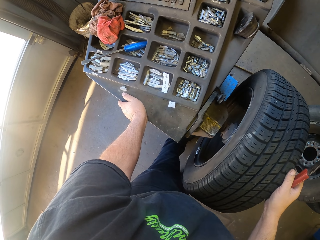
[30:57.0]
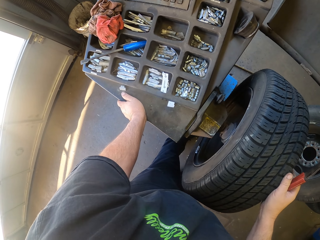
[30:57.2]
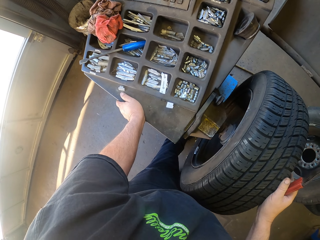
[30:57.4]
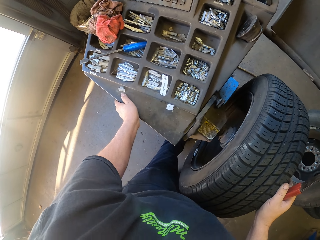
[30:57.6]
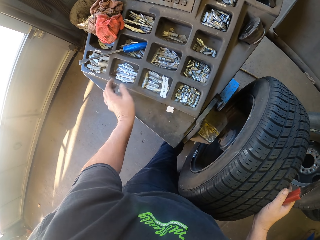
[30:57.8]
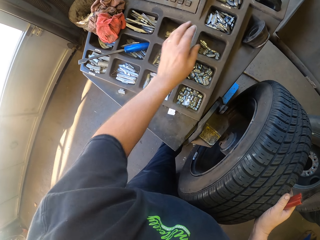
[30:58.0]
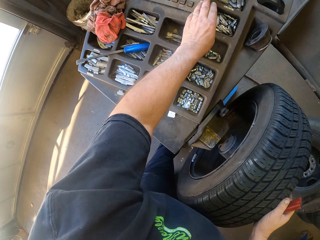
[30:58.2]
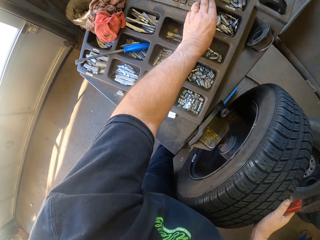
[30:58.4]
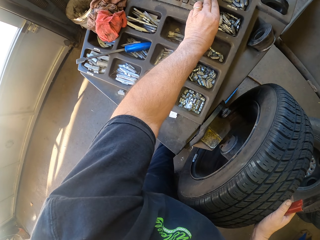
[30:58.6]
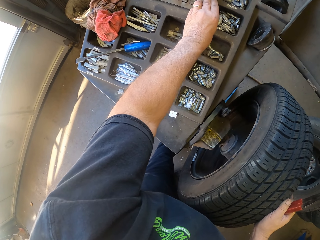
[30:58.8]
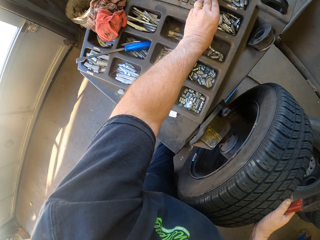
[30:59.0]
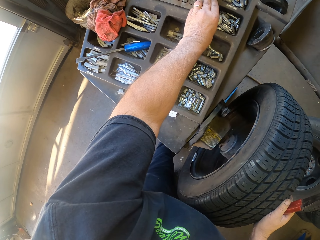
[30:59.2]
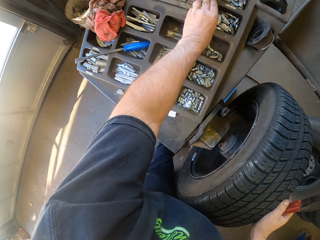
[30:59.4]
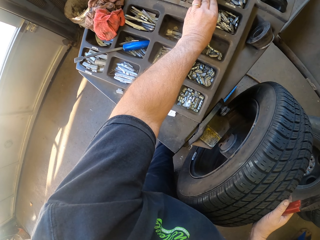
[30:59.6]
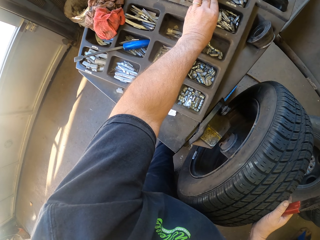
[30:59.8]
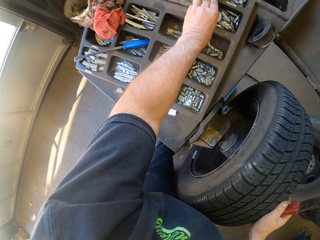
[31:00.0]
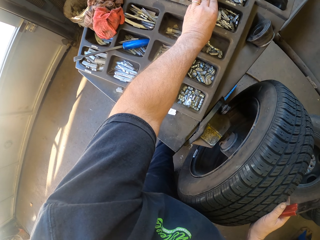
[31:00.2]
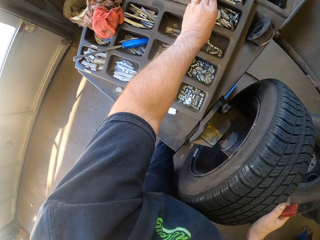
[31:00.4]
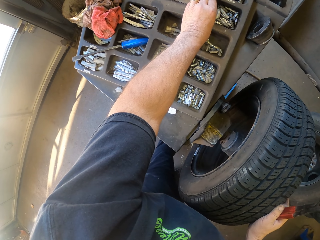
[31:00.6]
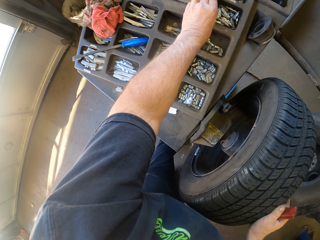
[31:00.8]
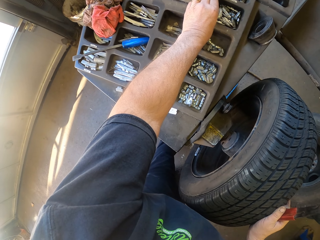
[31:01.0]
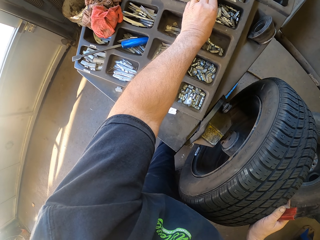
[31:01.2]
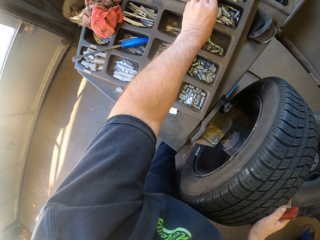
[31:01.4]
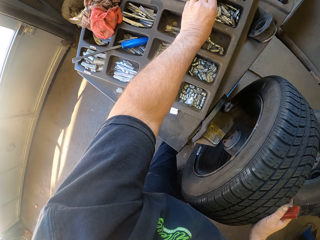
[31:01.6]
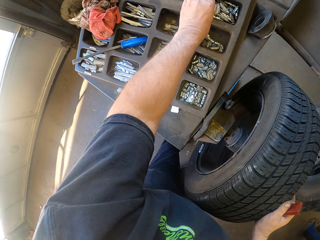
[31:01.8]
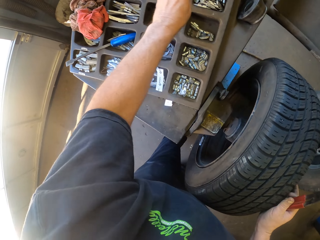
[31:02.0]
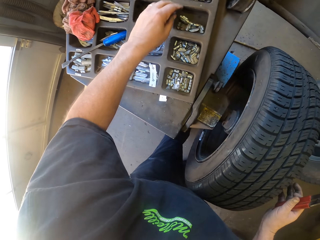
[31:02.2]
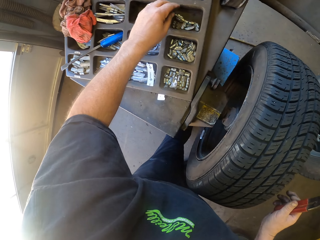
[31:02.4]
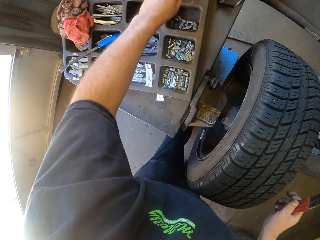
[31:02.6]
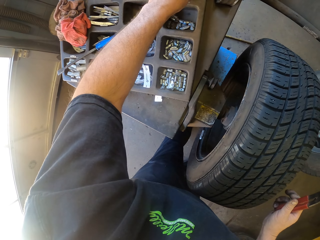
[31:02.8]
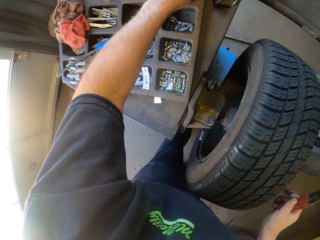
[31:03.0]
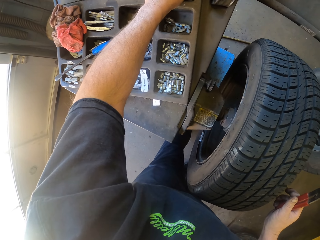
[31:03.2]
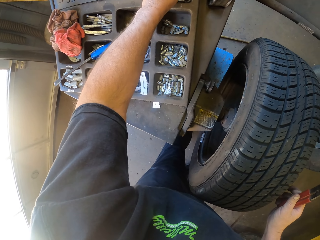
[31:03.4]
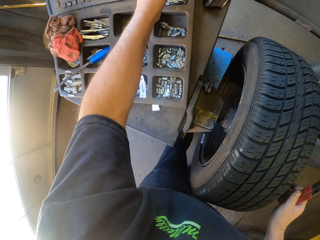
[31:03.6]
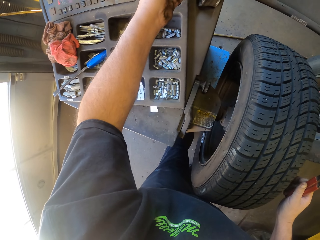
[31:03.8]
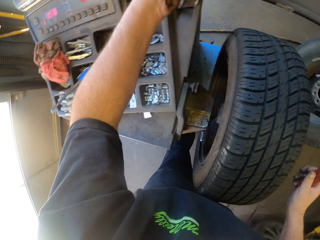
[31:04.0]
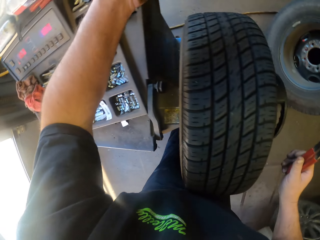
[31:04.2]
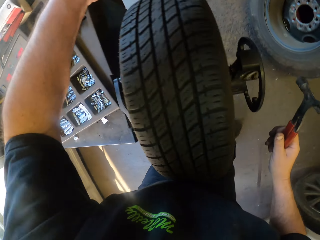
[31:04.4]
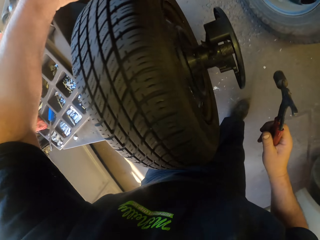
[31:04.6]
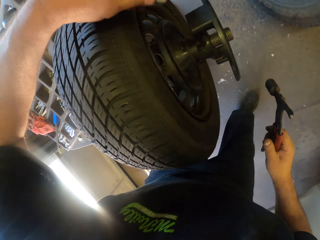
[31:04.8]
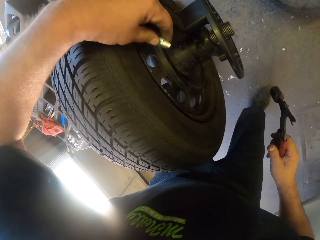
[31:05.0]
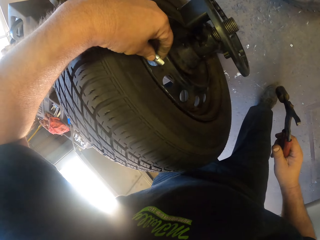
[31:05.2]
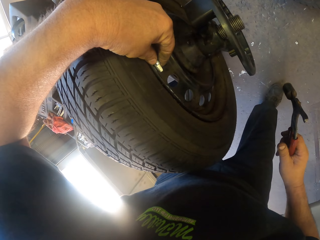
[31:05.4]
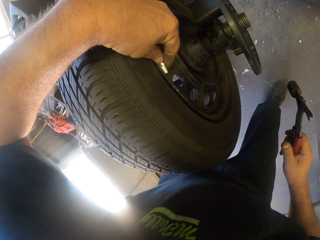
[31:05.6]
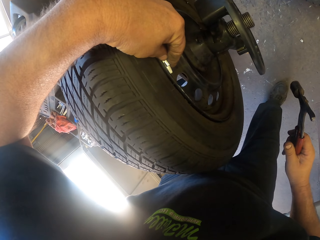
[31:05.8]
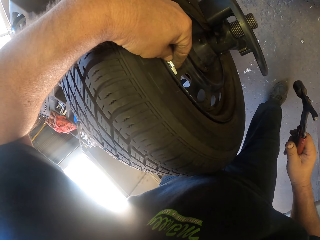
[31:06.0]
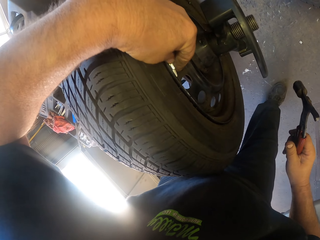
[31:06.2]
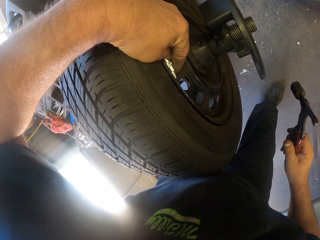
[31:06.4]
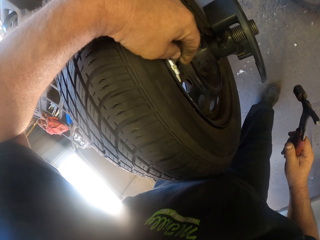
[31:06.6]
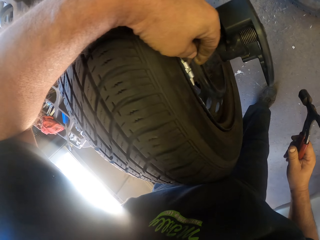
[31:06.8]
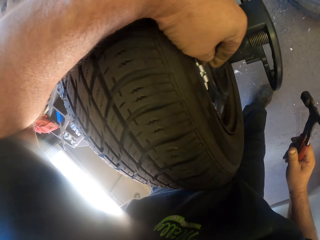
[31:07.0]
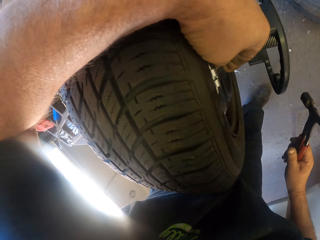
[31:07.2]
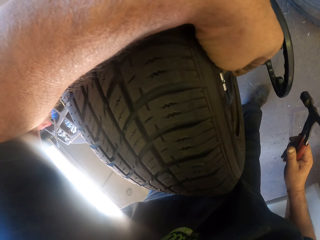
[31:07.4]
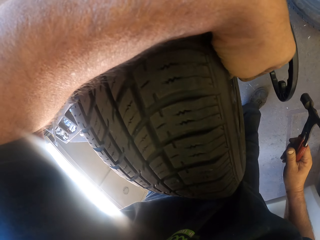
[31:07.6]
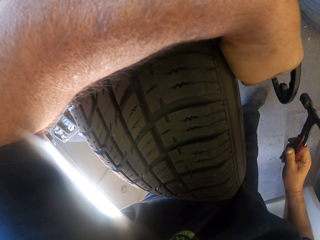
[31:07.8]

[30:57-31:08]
The camera wearer dials a button on the wheel balancer machine. They pick up a tire balancer. They insert the tire balancer on the rim.

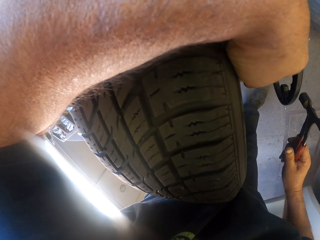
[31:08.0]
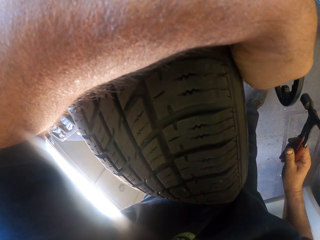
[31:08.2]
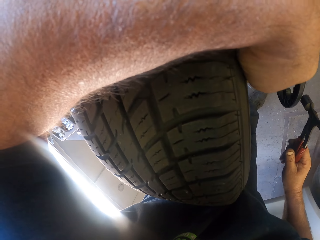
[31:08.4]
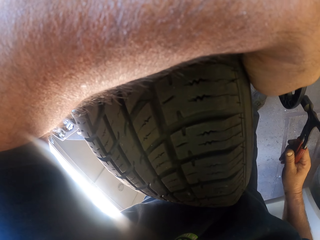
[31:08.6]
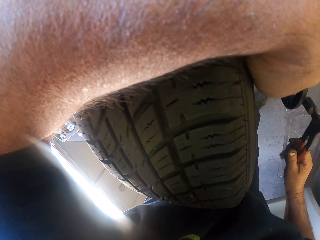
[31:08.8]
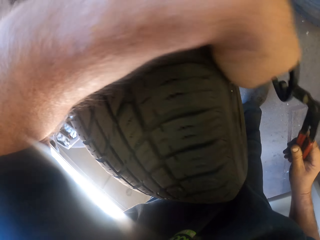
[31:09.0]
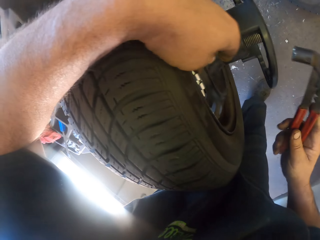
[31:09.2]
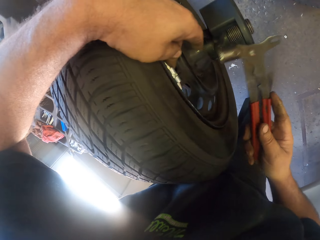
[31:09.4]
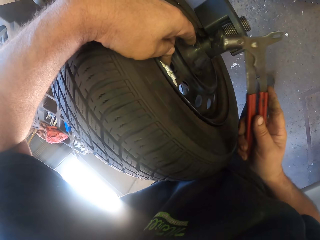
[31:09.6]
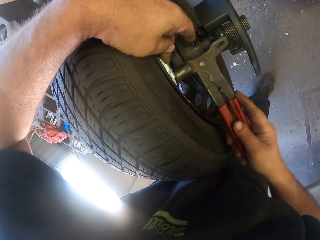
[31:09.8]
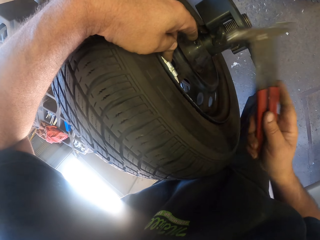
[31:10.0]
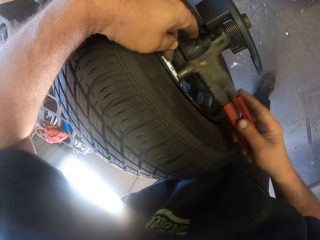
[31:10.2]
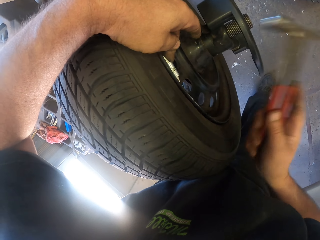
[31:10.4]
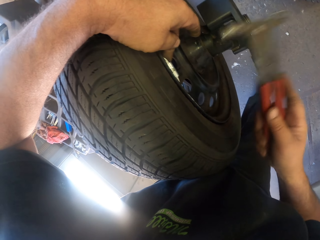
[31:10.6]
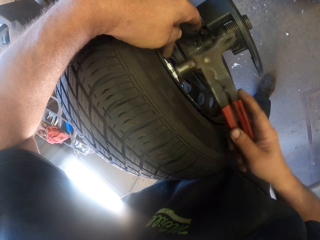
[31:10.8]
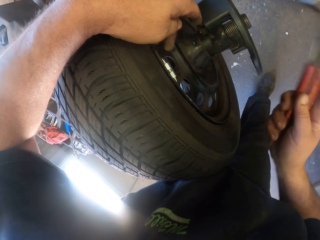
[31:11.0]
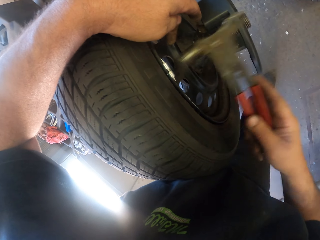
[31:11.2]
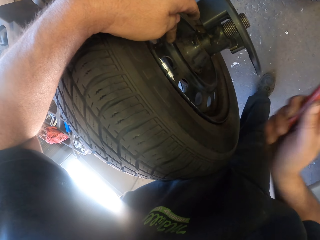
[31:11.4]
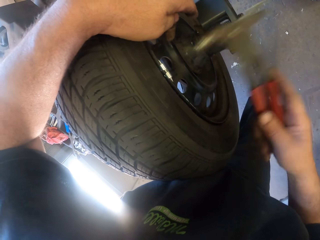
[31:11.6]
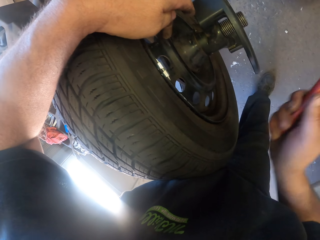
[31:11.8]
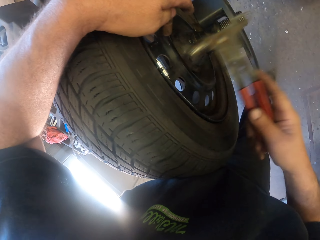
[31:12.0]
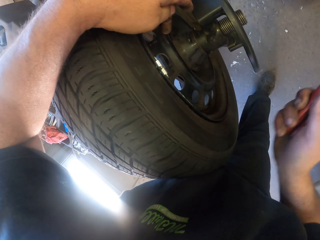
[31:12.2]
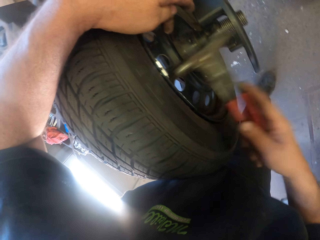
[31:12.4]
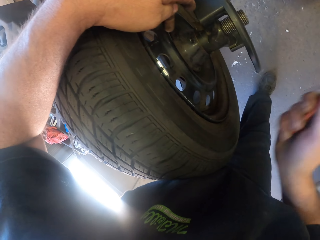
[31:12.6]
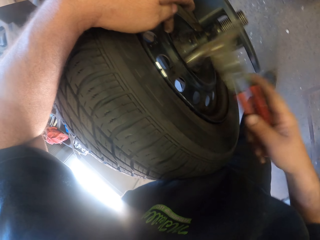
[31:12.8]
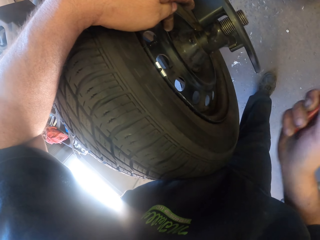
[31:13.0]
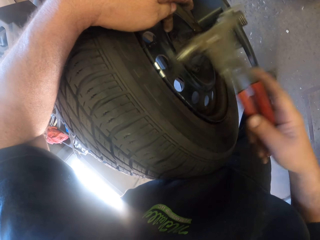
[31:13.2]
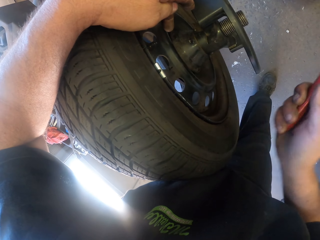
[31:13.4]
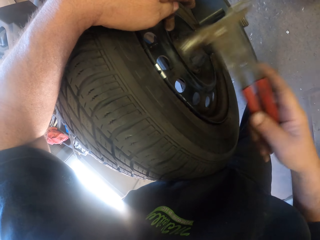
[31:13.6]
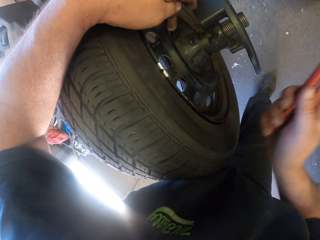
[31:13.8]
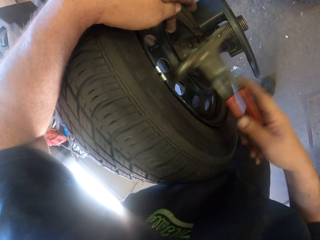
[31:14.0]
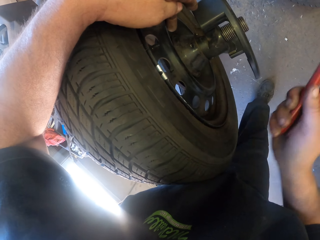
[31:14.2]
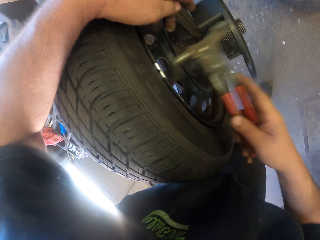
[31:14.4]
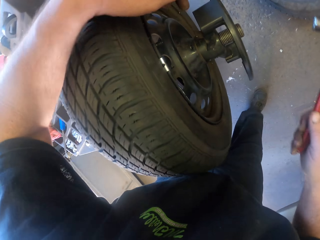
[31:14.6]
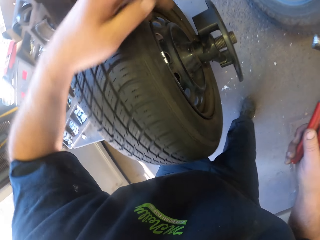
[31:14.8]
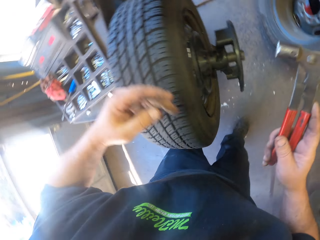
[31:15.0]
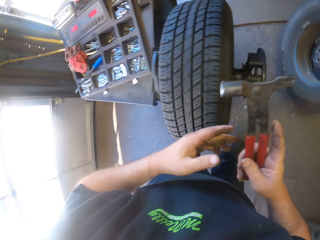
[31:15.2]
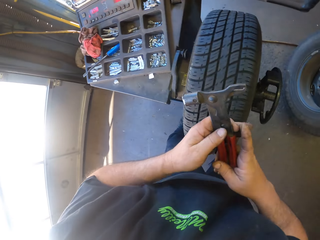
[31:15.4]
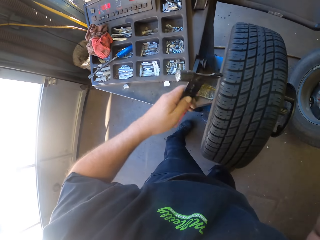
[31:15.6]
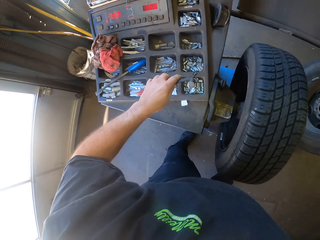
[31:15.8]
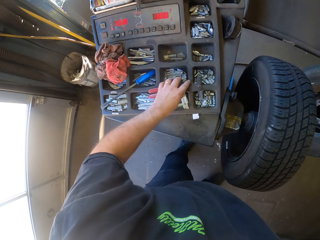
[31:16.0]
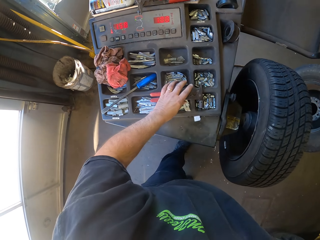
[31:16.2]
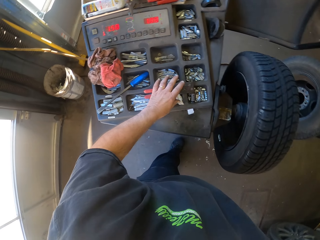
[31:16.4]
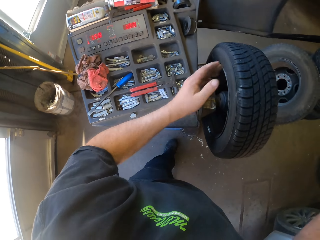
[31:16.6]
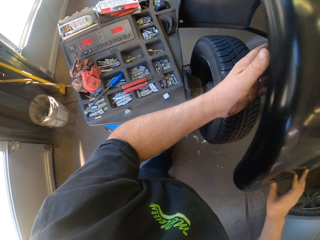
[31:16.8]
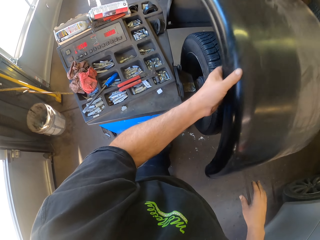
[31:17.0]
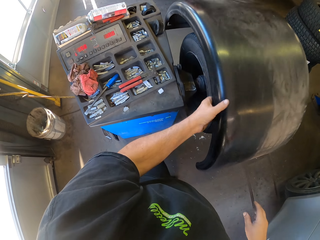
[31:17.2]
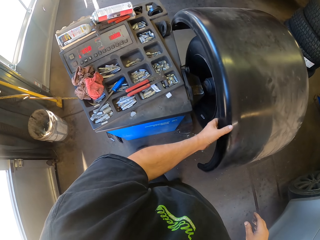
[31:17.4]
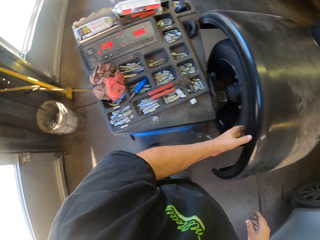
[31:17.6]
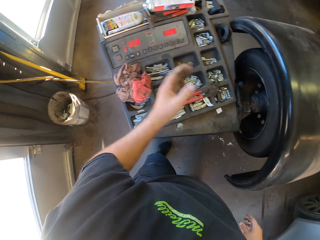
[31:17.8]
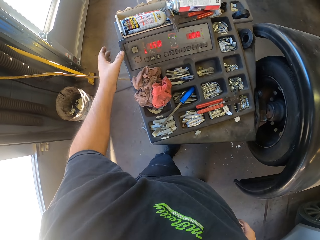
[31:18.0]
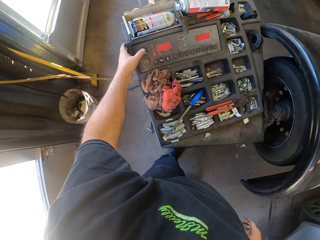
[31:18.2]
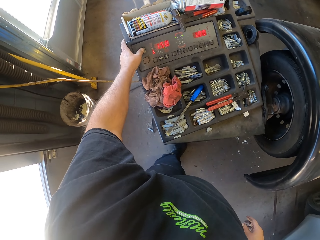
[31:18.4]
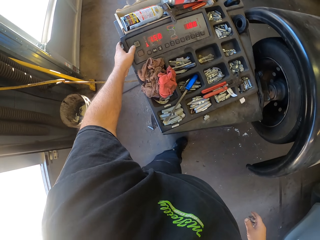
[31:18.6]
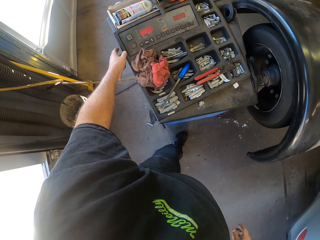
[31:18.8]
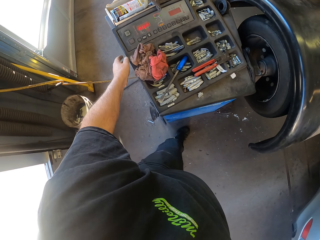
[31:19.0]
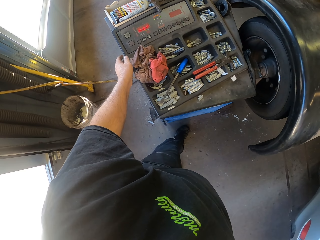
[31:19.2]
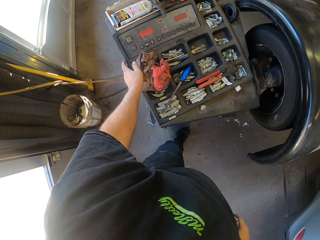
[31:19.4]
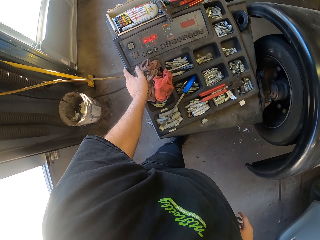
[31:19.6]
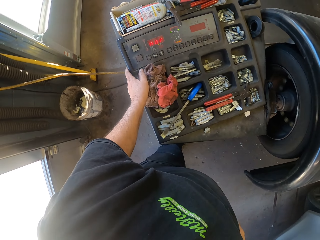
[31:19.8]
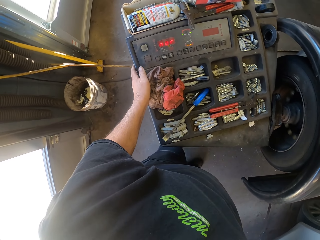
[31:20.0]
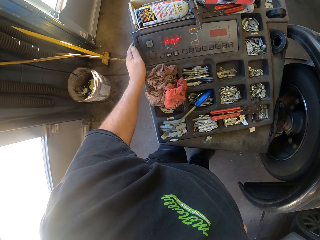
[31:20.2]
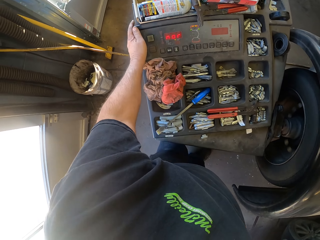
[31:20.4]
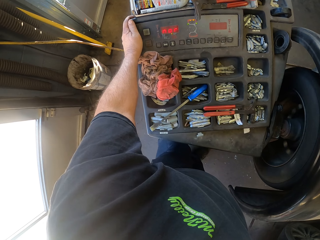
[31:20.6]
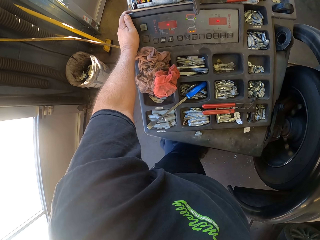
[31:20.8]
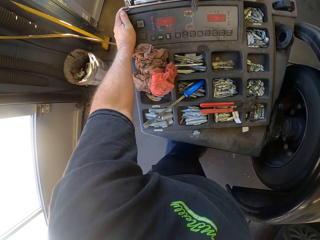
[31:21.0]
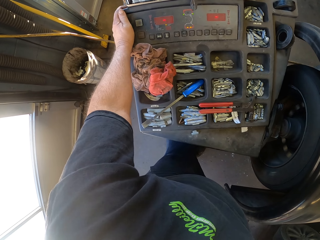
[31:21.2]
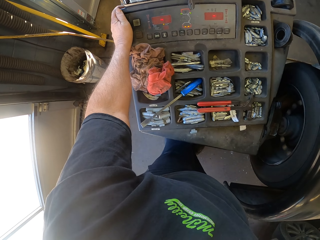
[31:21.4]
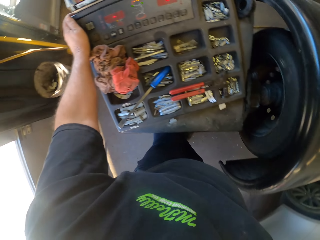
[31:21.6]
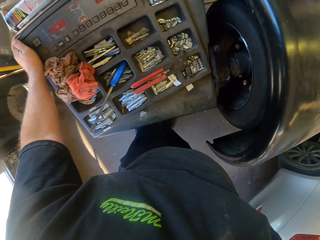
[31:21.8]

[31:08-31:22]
The camera wearer hits the tire balancer on the rim. They put a spanner on the wheel balancer machine. They put a cover on the wheel. They dial a button on the wheel balancer machine. They look around.
